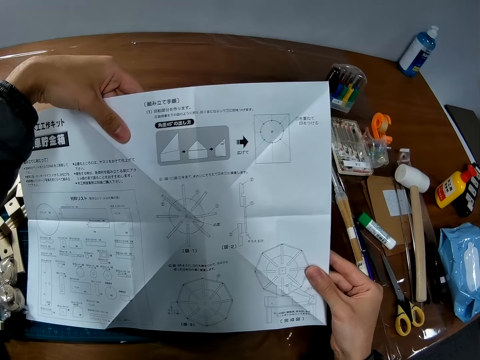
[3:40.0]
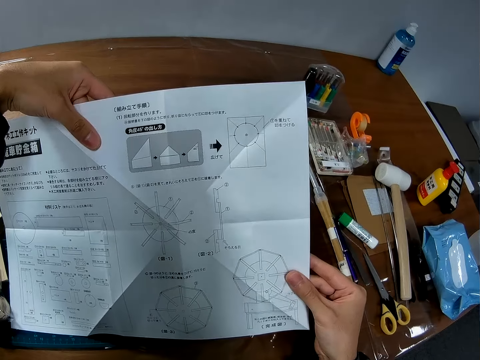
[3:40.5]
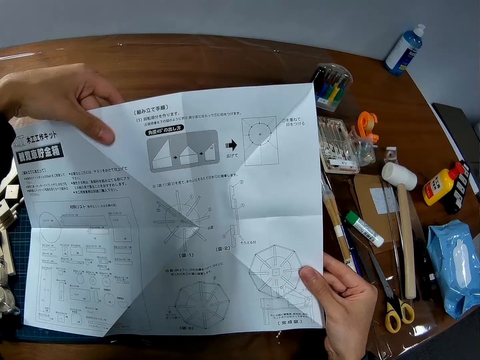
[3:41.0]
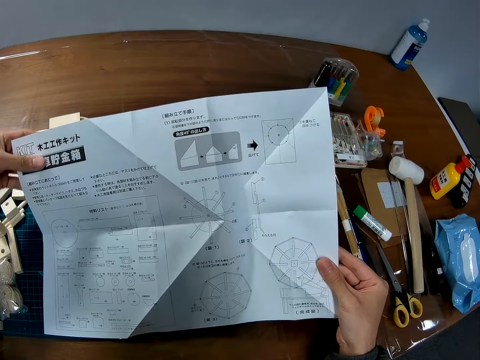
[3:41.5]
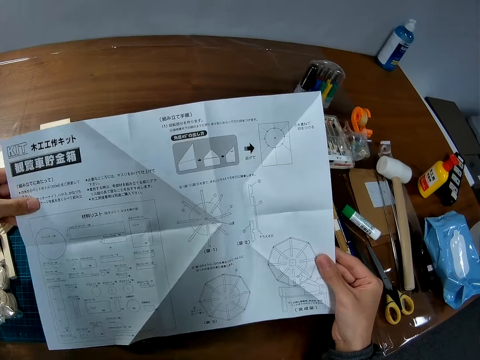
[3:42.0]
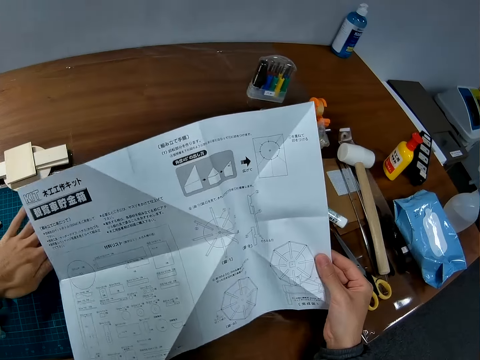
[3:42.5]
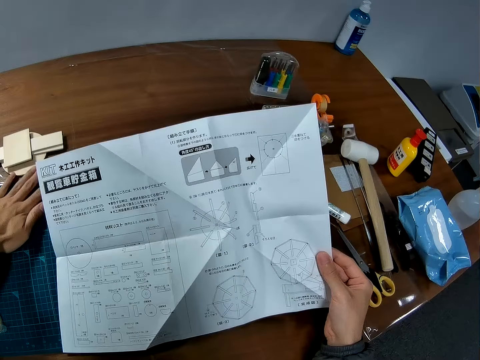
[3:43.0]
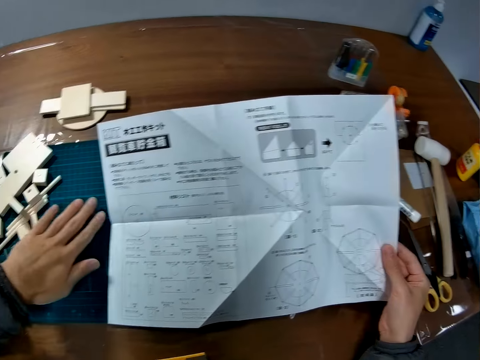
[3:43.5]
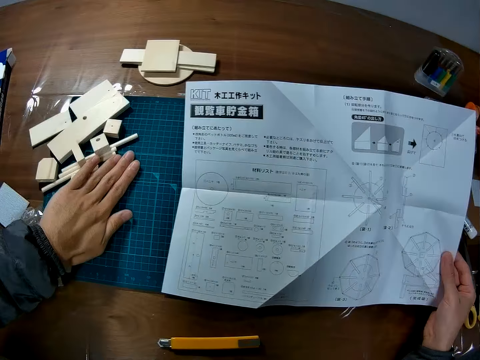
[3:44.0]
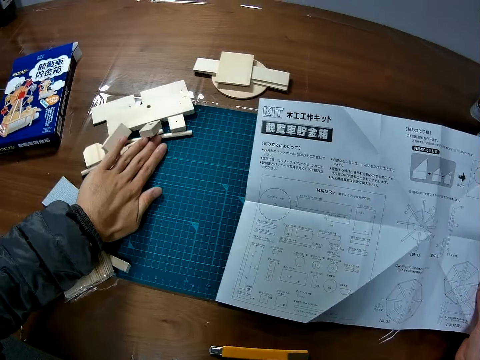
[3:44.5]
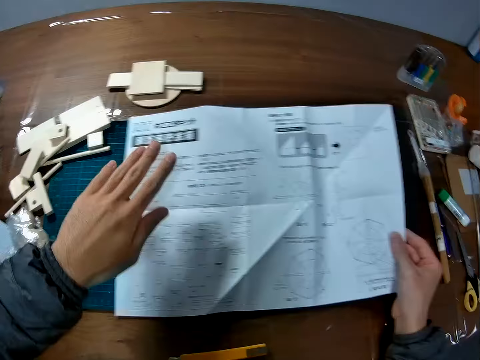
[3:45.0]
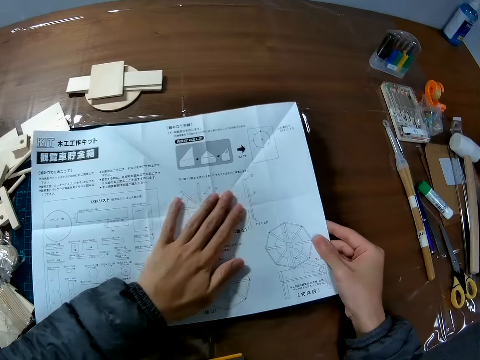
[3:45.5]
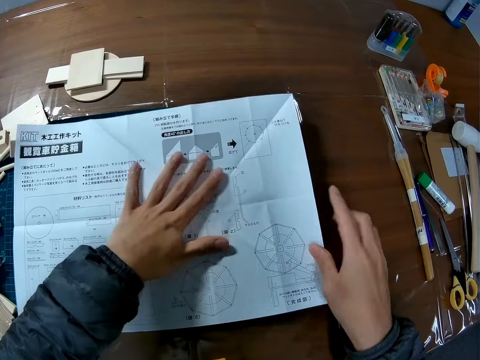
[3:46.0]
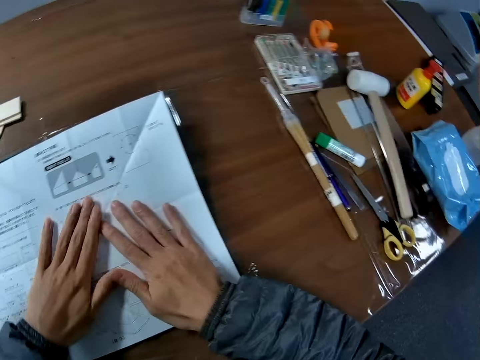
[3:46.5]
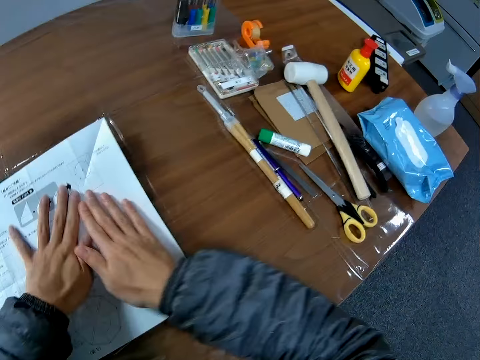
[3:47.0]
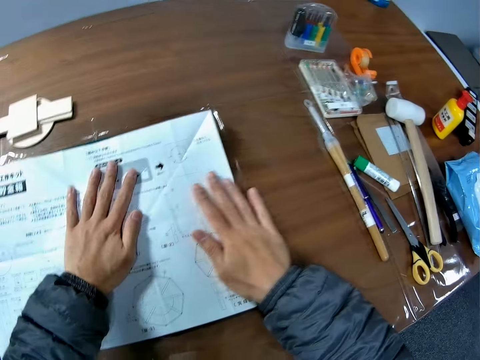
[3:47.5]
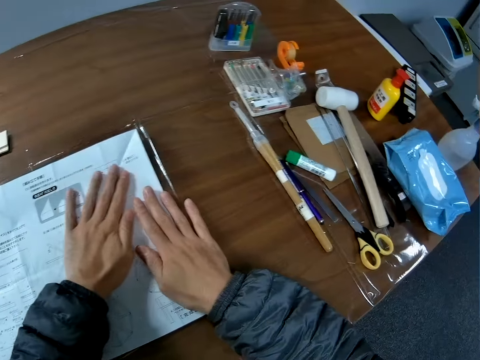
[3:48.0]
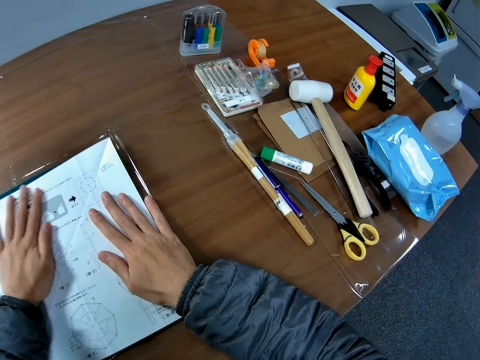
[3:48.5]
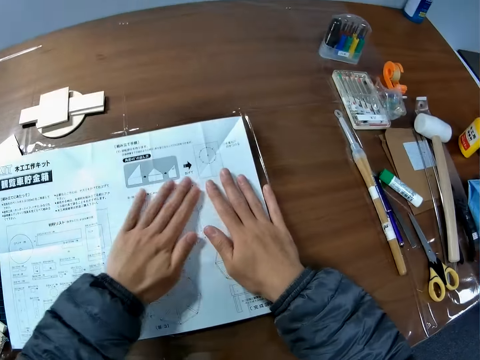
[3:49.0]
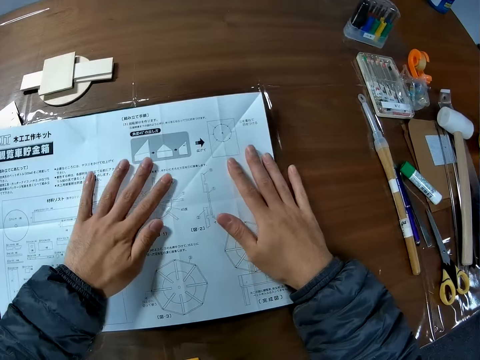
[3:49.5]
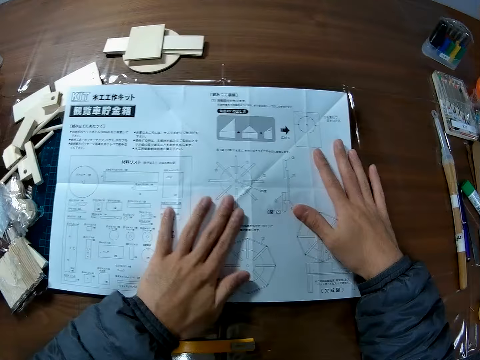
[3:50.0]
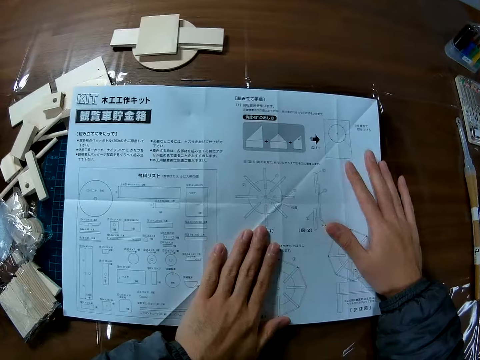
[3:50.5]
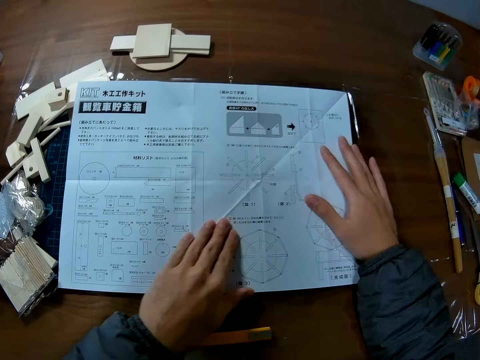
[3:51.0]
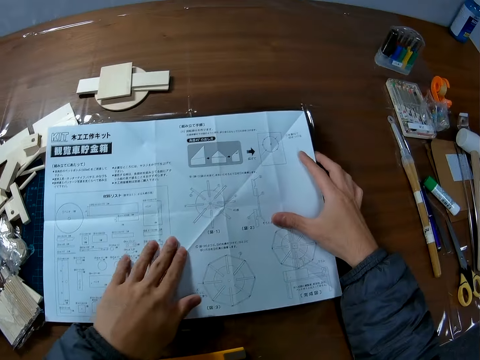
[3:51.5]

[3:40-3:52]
The camera wearer moves pieces of wood on the table. They spread the manual on the table.

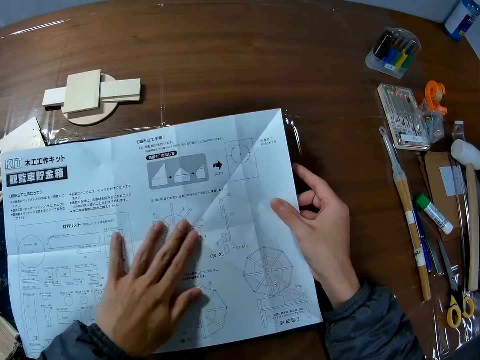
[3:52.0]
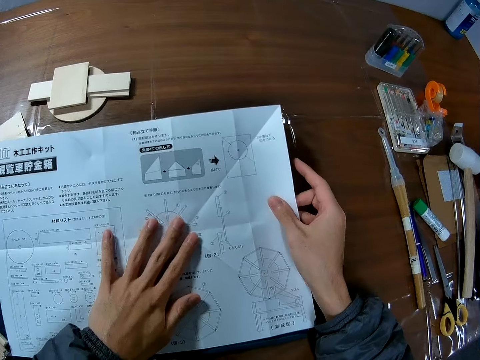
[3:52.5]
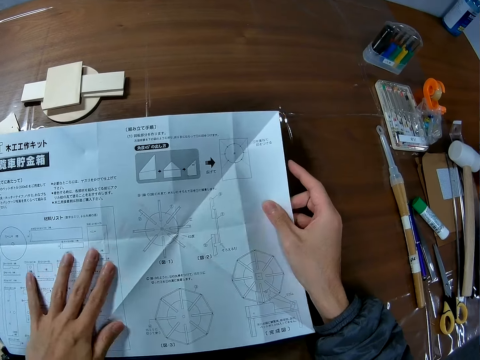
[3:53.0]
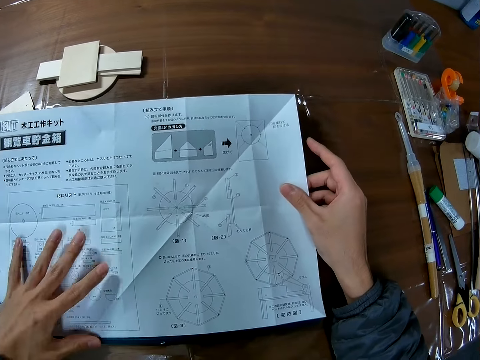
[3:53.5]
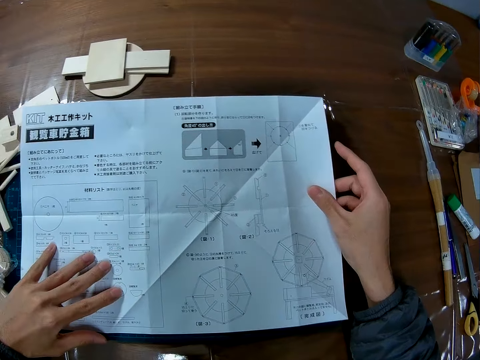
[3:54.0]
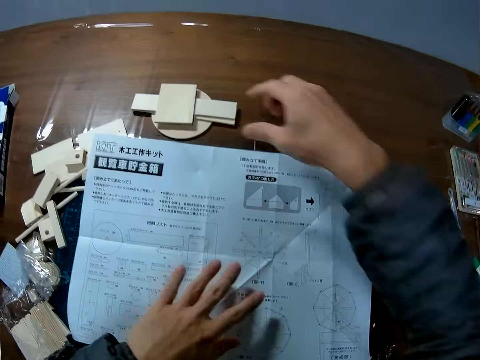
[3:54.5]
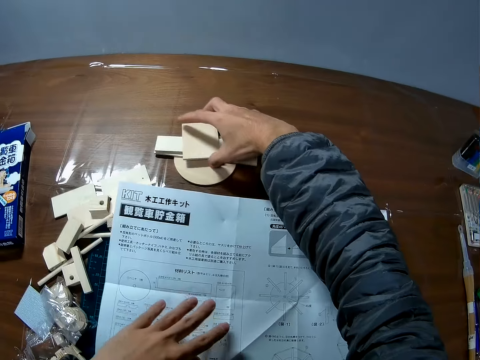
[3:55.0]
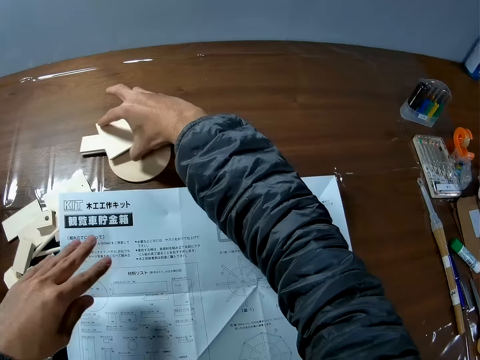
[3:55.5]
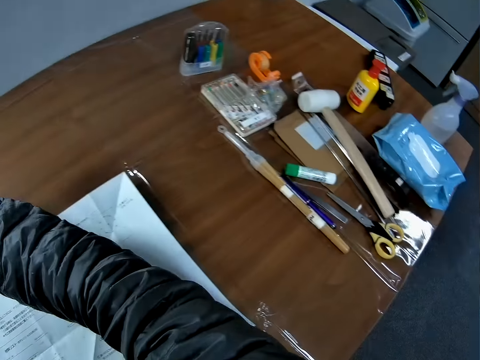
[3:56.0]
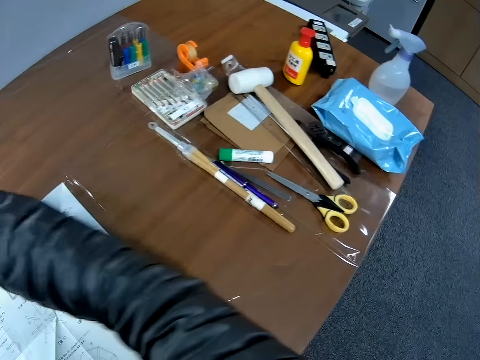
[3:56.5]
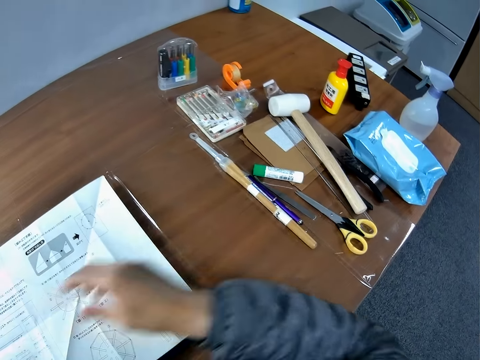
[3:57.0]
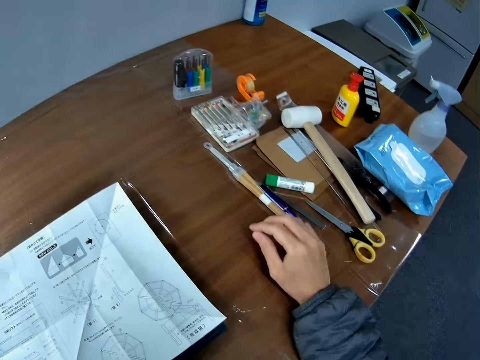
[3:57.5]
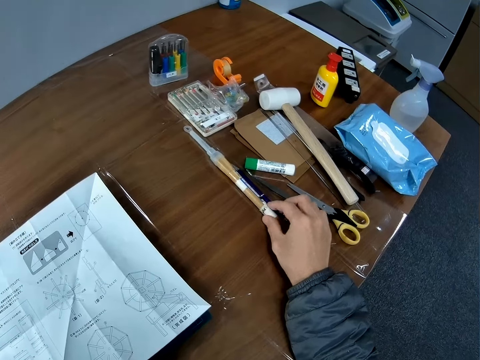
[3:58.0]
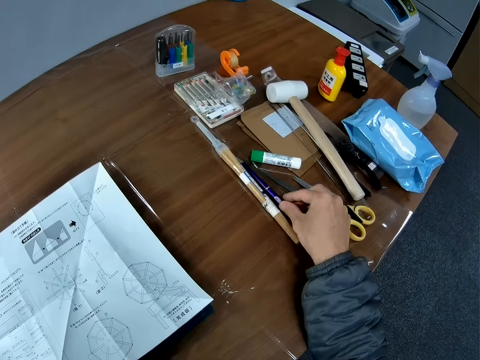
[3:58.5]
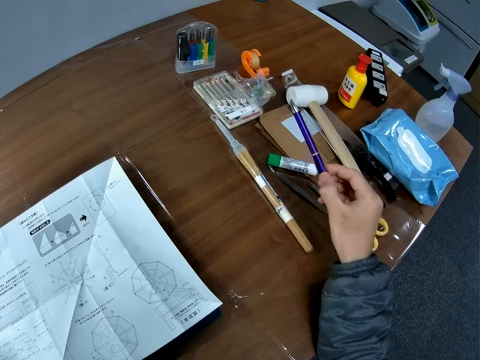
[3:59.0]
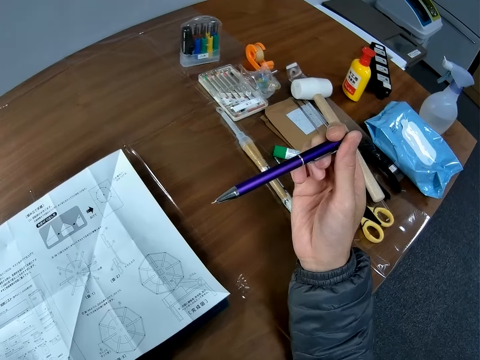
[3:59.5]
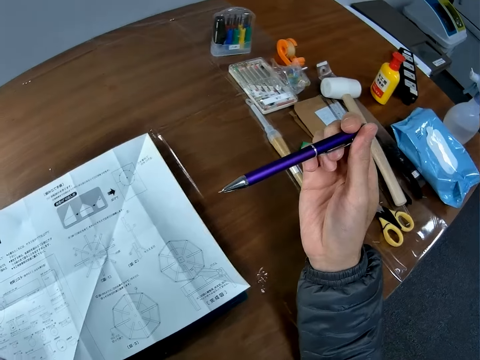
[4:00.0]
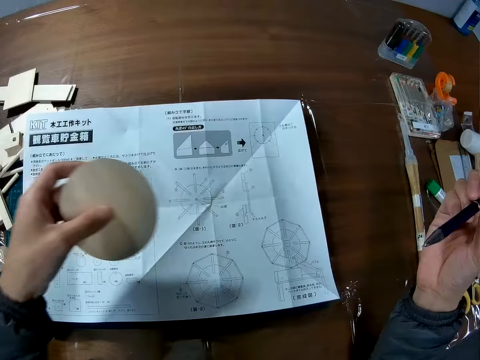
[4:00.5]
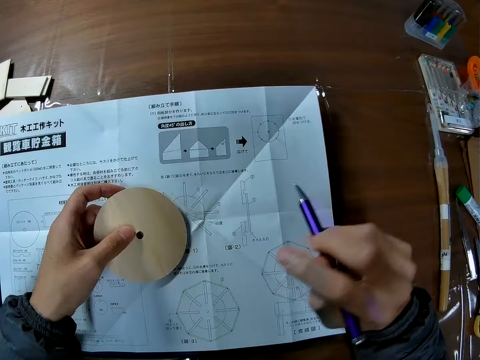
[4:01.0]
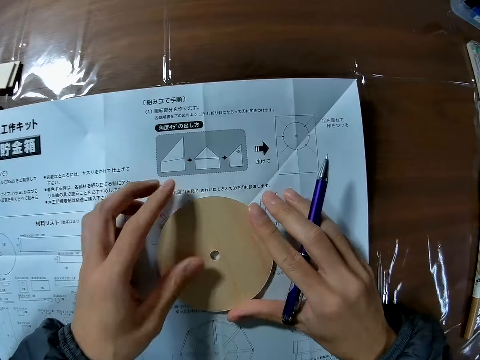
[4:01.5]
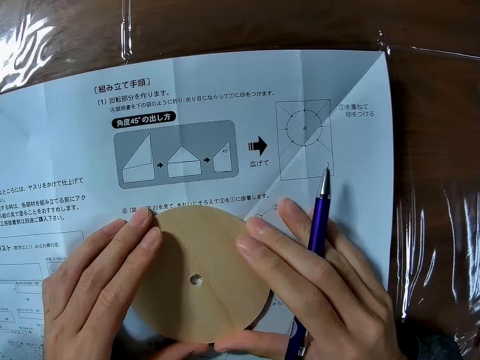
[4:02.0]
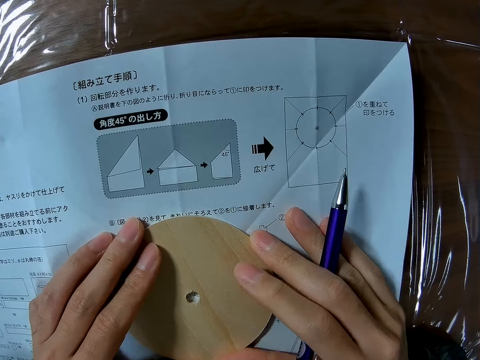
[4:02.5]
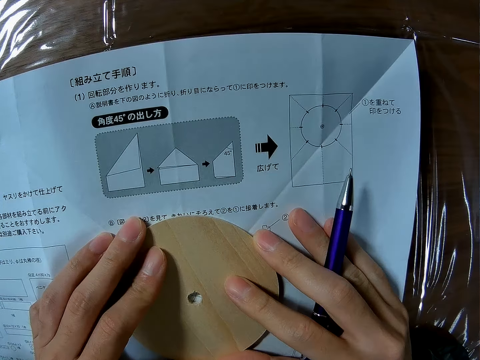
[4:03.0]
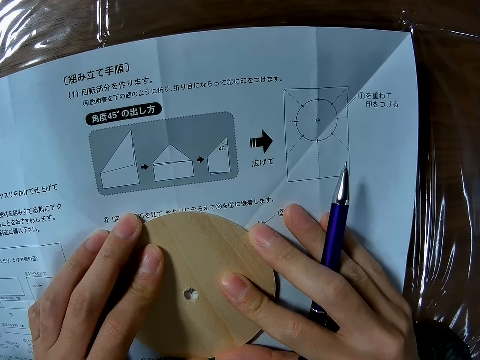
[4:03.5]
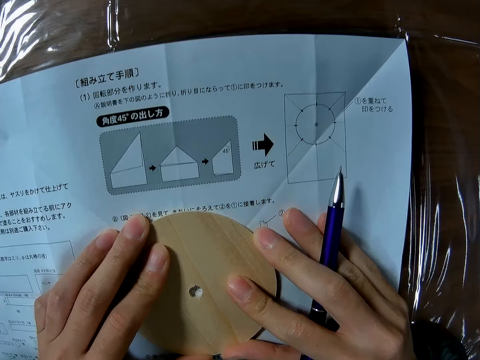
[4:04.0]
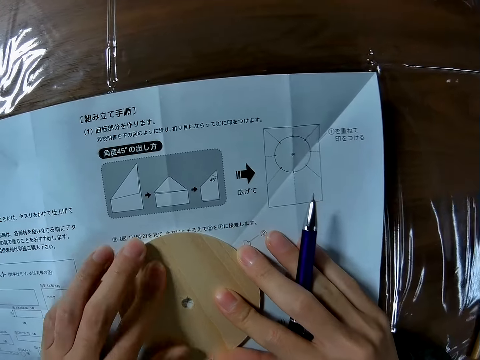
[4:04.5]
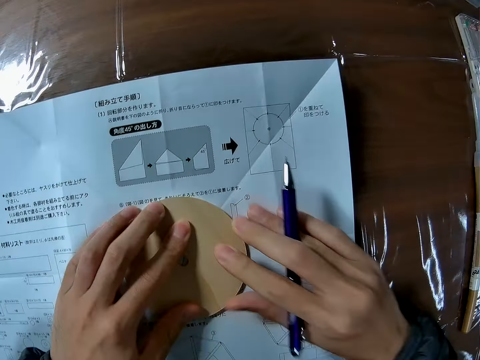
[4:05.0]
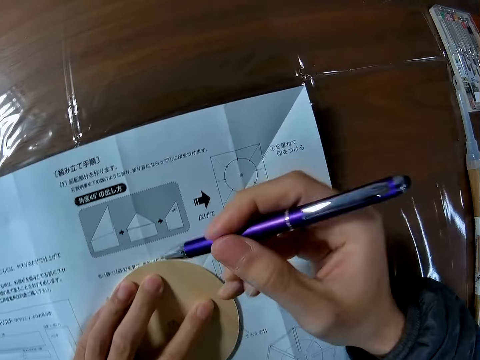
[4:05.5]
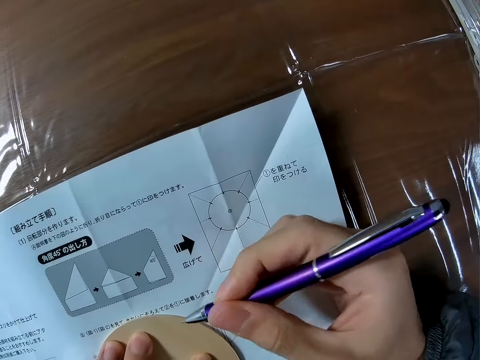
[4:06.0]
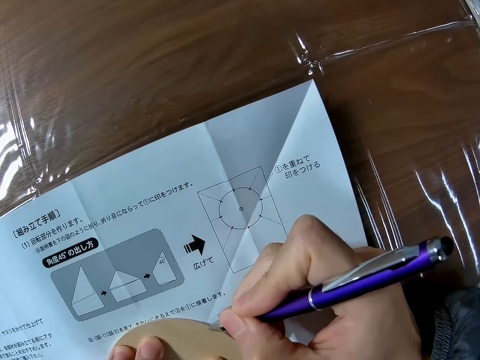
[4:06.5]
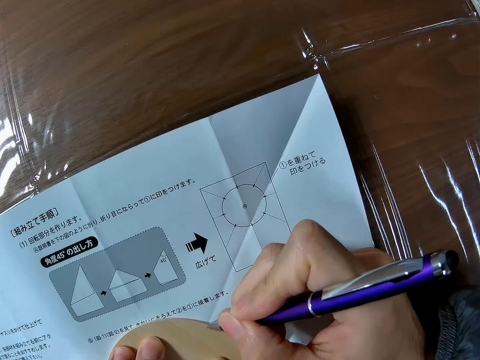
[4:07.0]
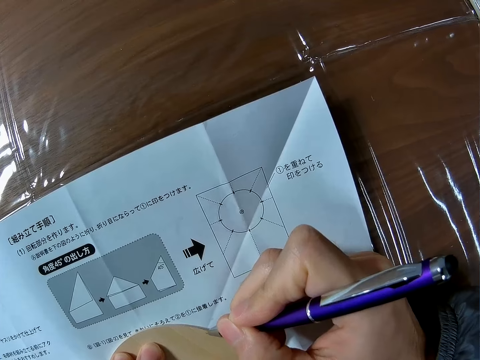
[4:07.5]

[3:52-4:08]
The camera wearer puts craft material away. They move pieces of wood on the table. They pick up a pen from the table. They place a piece of wood on the manual. They mark points on the piece of wood with the pen.
